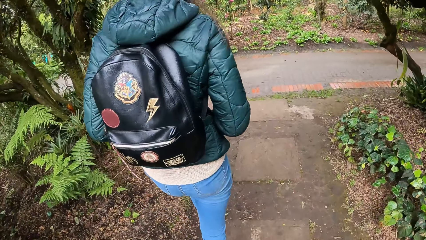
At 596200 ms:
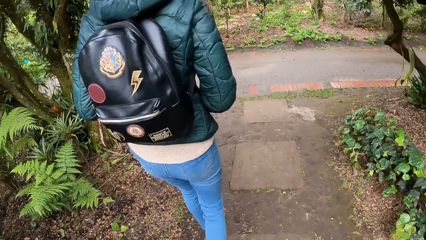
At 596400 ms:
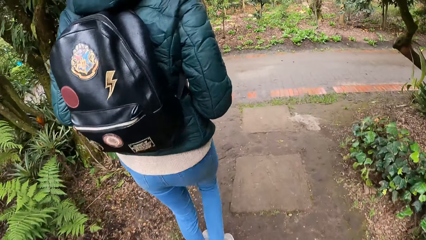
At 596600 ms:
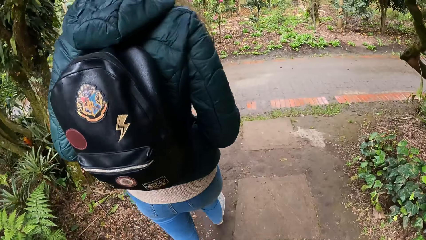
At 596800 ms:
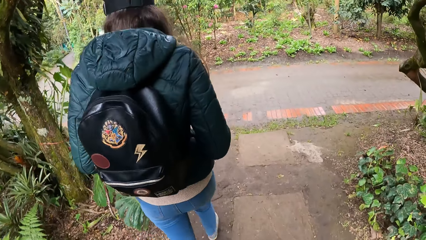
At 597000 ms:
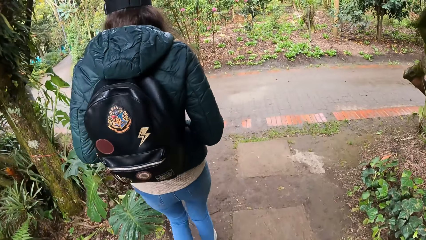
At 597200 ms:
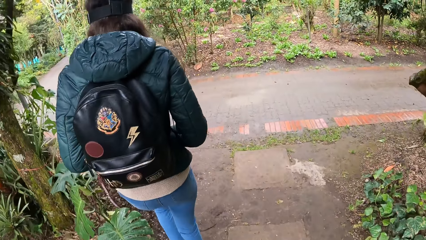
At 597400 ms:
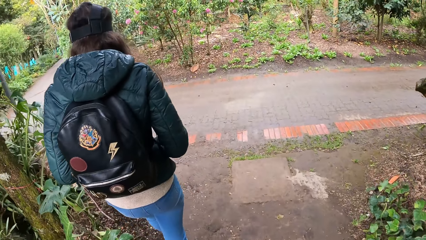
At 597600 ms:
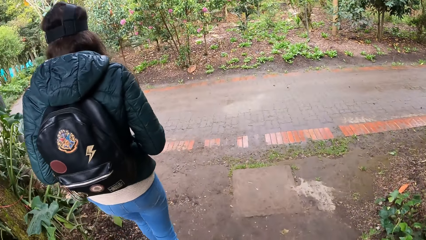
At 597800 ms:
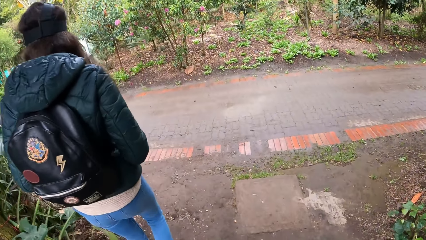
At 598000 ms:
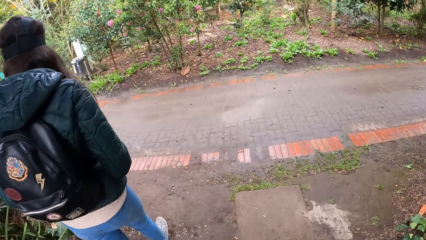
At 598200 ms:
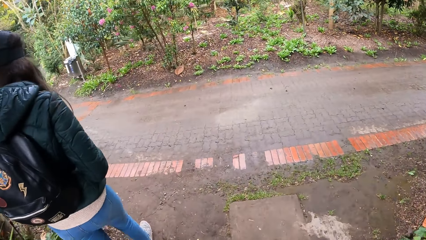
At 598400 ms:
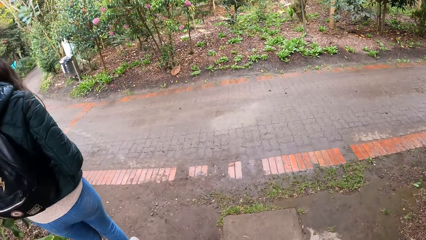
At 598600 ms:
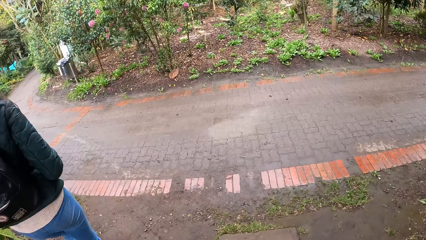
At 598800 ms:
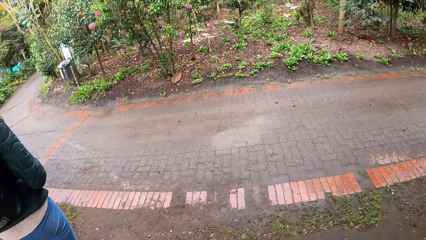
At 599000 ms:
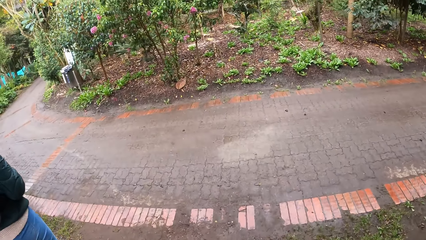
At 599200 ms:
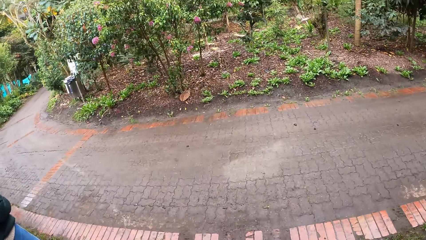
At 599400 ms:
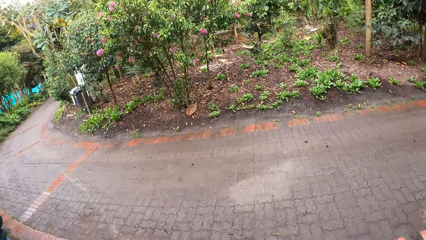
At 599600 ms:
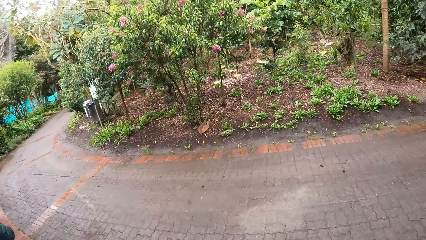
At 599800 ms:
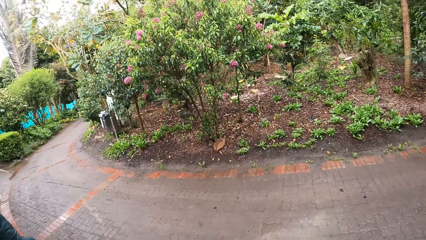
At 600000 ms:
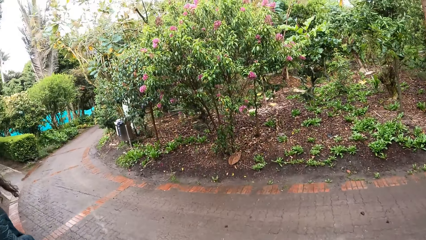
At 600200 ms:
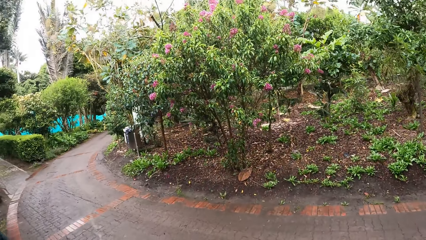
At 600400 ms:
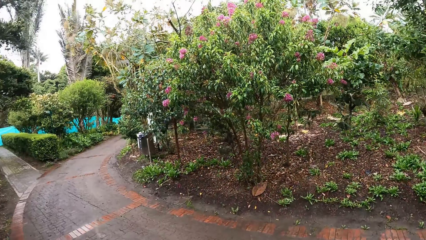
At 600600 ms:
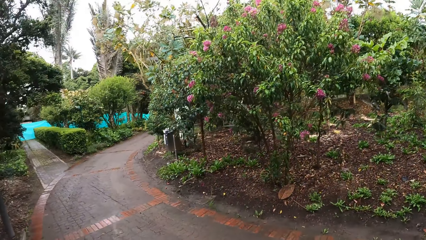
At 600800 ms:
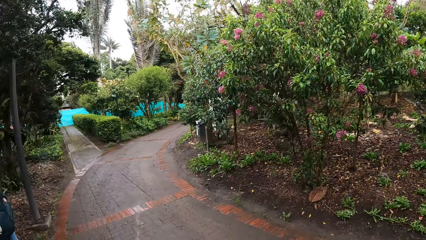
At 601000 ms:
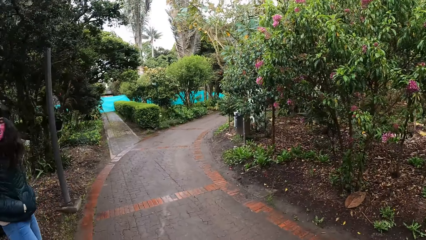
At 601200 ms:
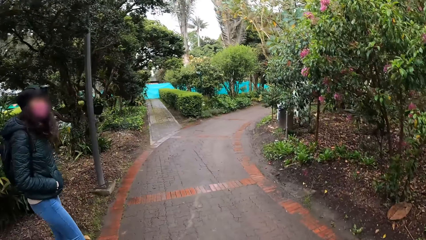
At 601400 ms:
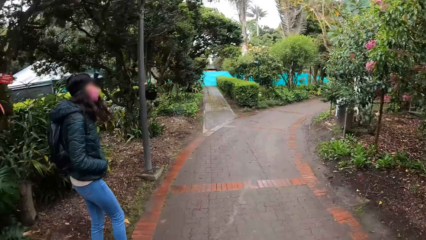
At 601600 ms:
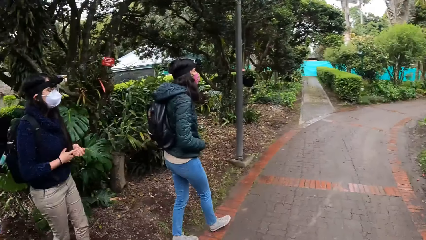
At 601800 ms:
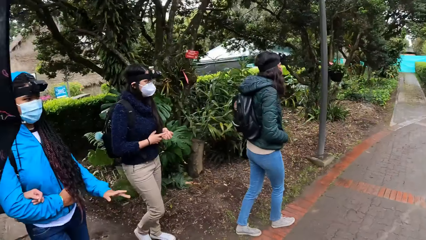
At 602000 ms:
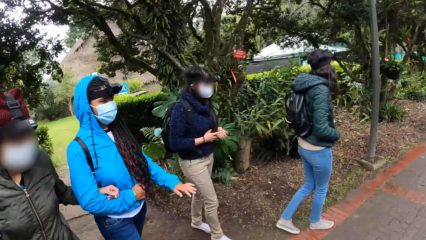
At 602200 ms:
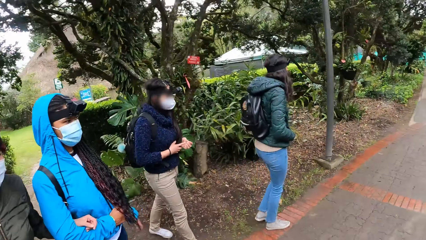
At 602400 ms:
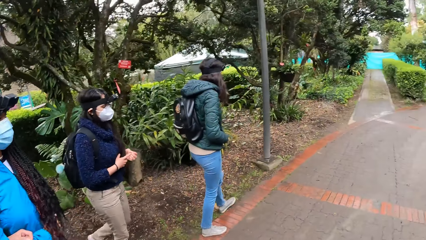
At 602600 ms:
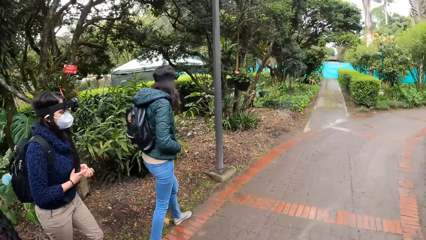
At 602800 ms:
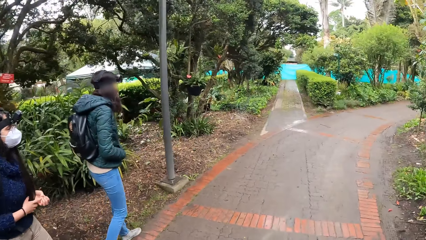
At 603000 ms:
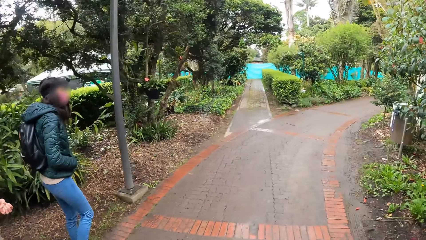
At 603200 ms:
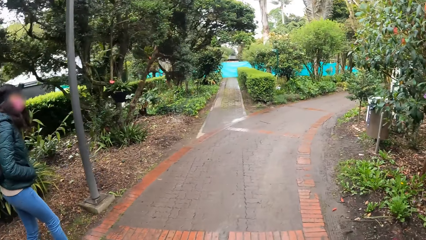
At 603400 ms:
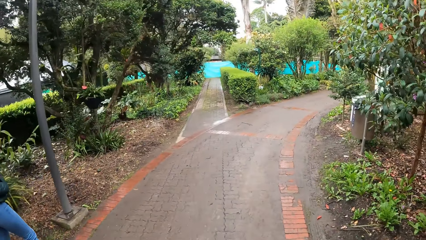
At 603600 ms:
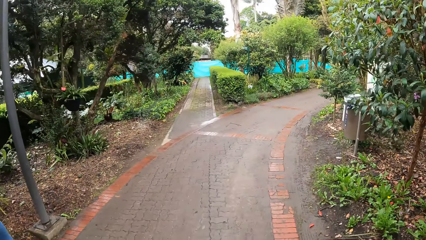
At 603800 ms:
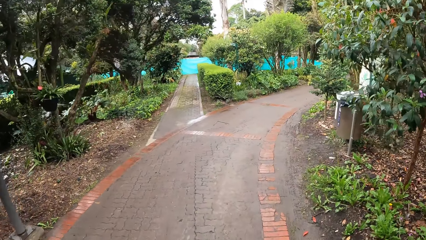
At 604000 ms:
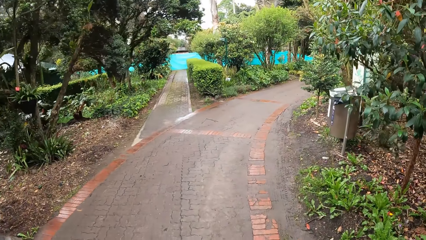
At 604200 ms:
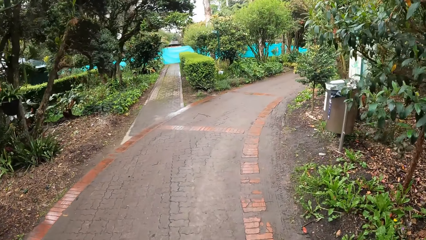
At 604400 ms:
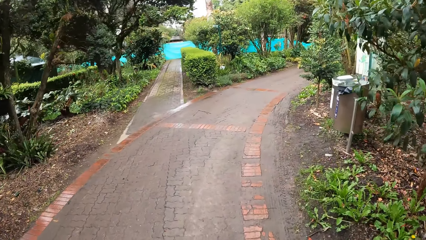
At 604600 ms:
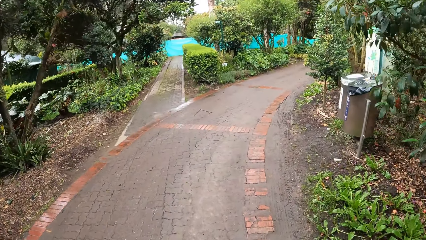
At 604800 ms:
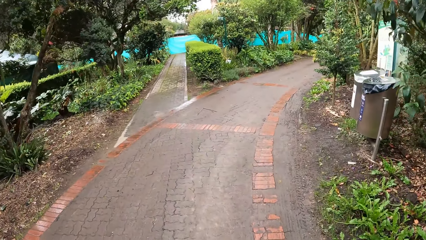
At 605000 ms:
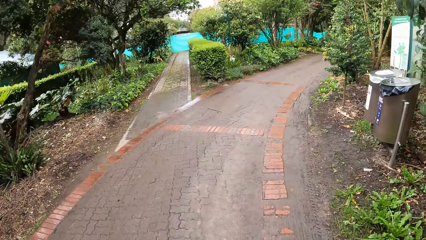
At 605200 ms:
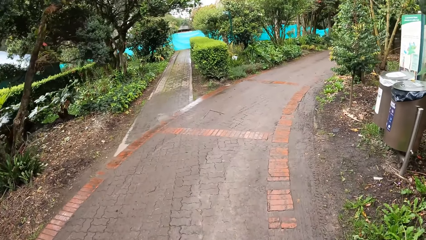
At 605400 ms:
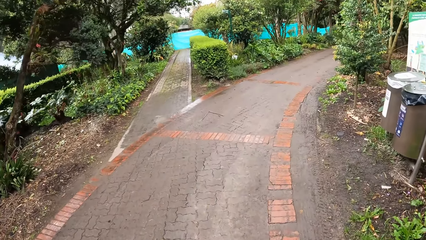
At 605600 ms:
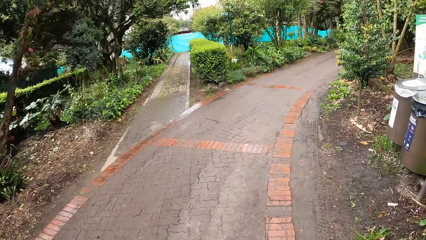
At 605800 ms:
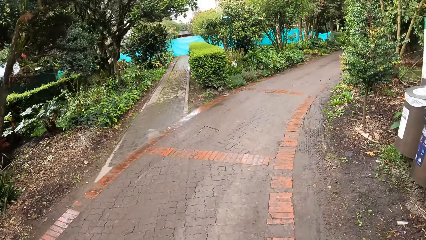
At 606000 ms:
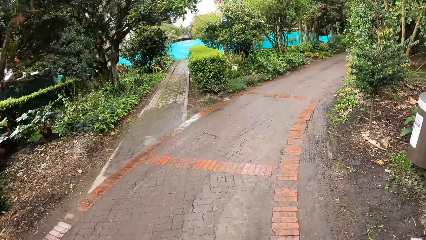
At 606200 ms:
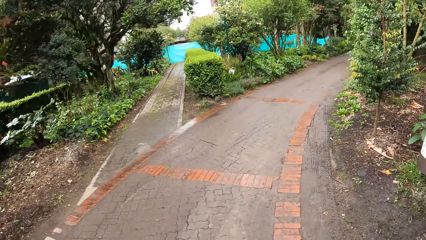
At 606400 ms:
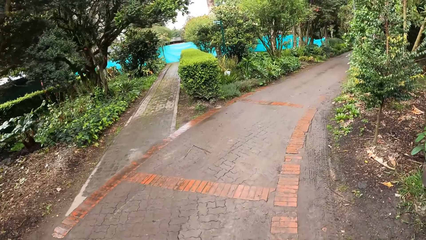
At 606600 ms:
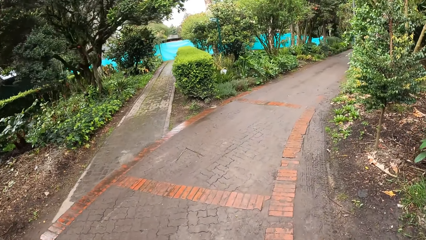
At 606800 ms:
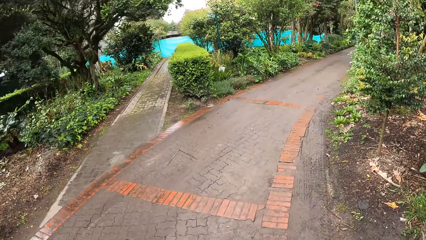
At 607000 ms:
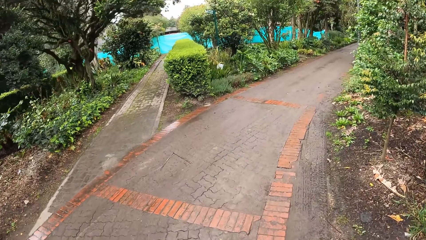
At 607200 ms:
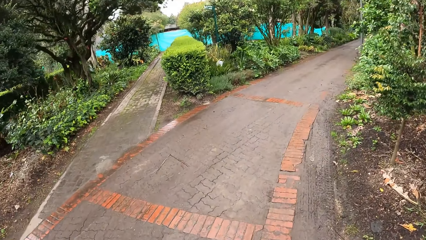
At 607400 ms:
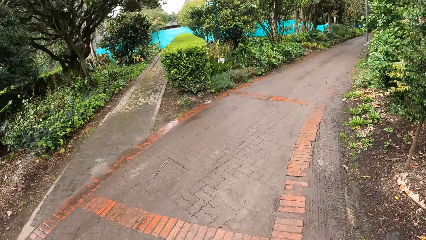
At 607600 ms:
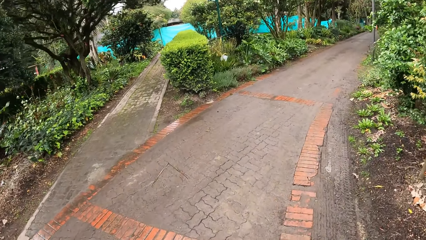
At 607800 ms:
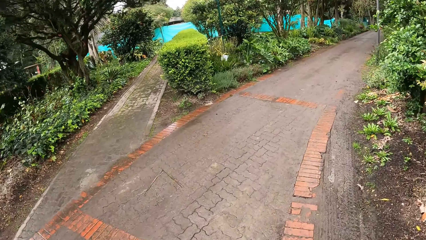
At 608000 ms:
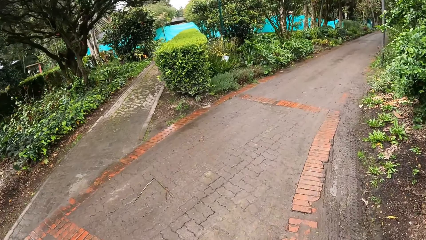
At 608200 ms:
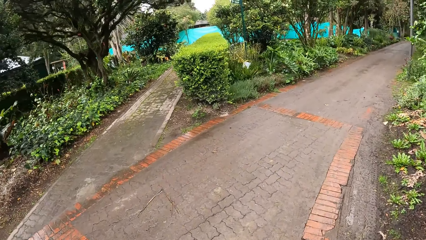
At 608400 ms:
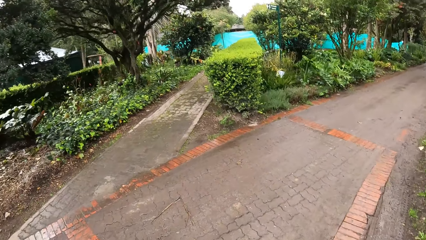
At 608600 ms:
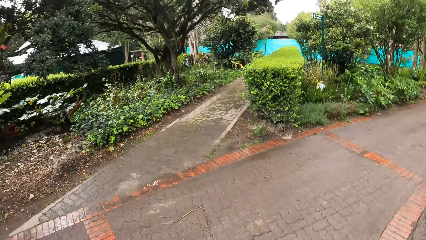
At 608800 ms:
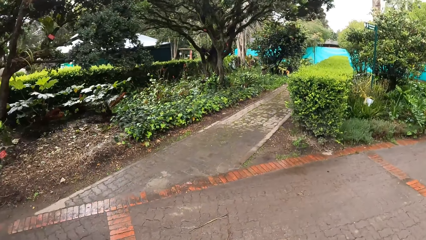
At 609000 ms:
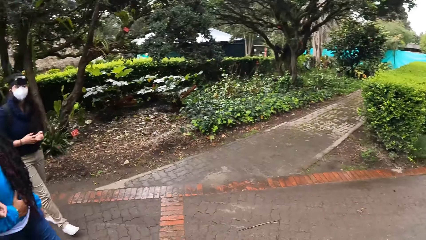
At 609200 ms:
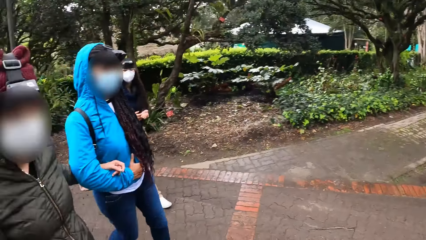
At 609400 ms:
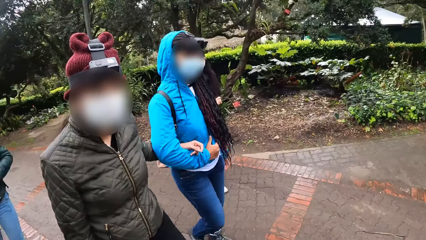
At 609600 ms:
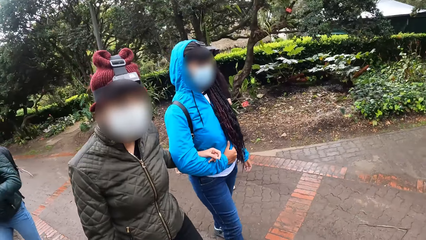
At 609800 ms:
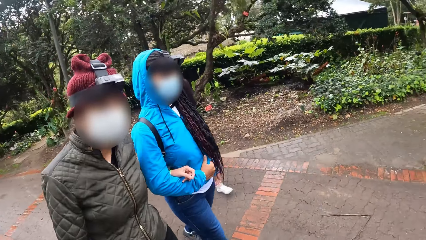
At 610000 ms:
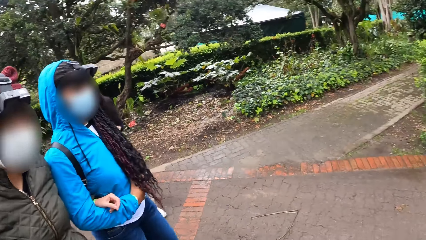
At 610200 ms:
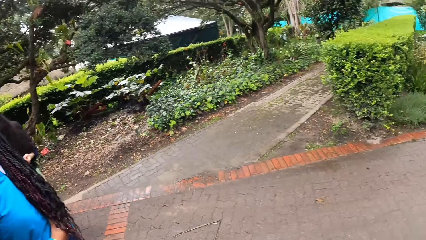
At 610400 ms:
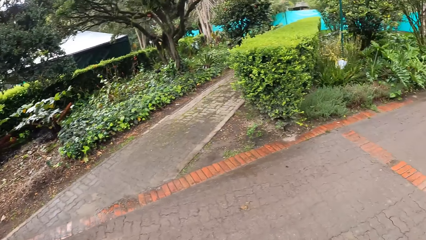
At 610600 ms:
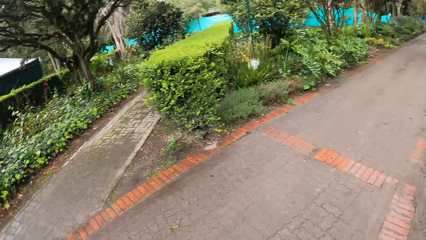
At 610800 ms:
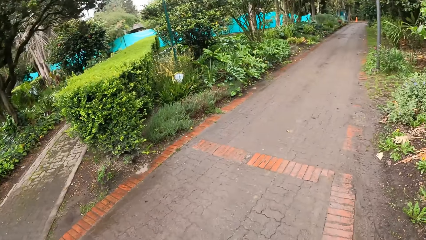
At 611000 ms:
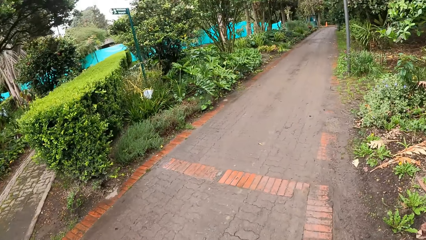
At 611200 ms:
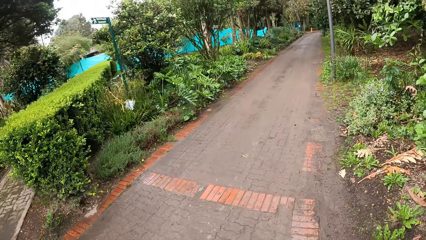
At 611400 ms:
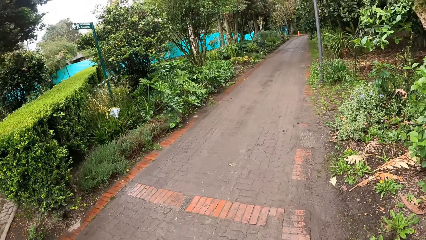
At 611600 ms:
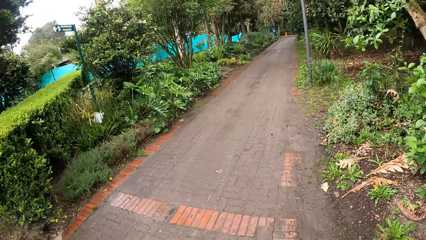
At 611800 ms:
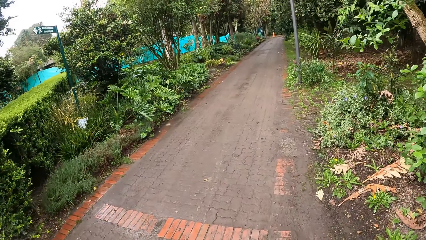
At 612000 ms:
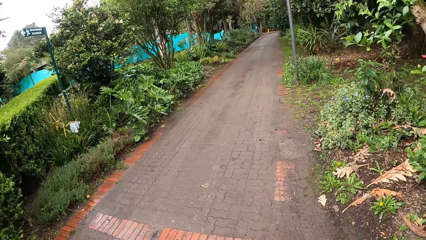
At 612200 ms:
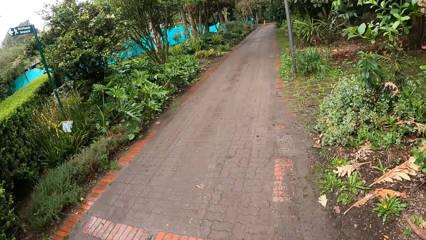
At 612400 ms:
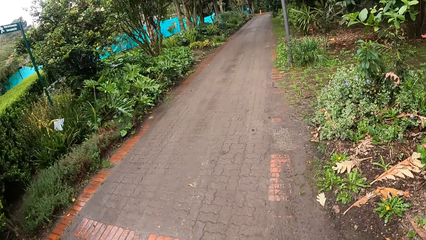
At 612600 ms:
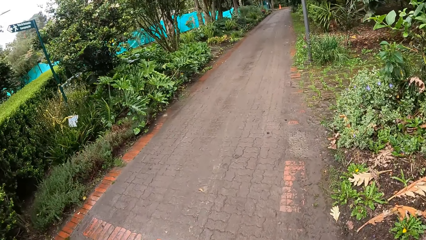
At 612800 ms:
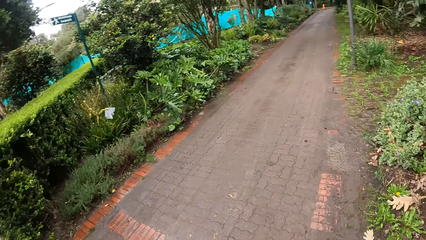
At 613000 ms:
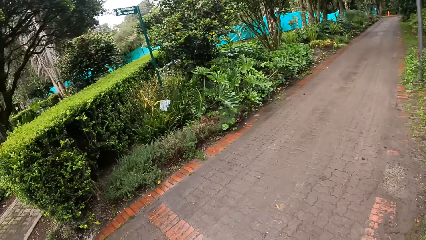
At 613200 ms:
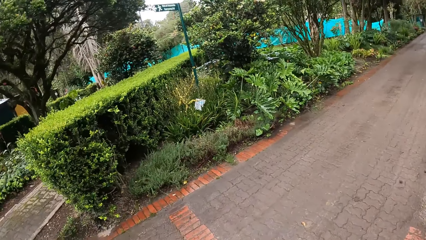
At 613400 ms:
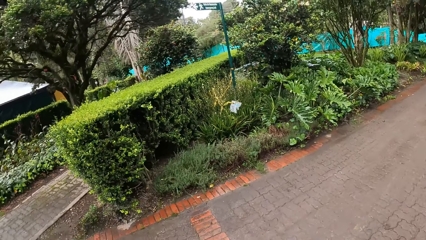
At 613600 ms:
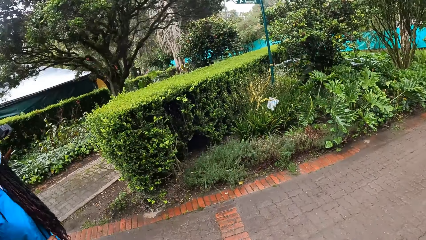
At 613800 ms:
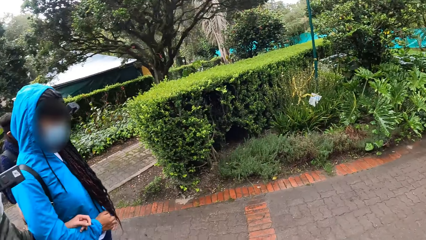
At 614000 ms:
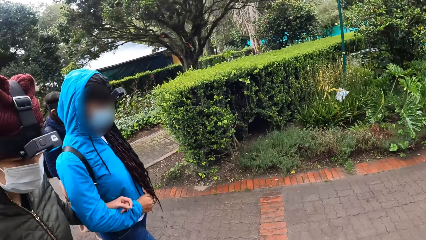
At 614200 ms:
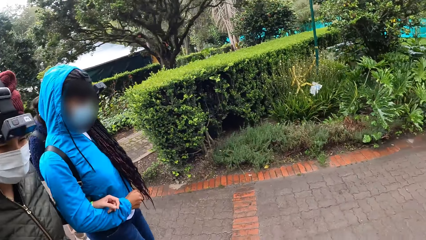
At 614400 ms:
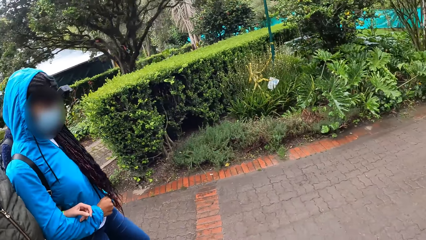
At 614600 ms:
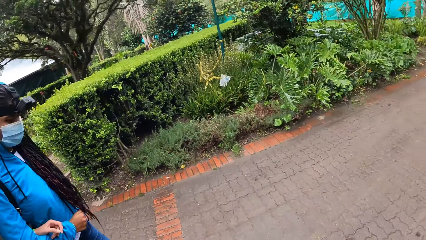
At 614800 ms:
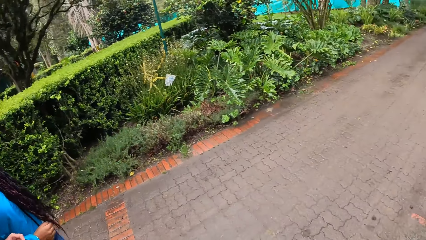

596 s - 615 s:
The camera wearer looks back. They walk on a sidewalk. They interact with the woman. They walk around.
